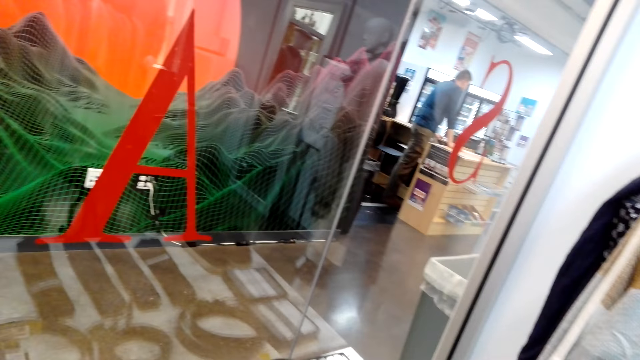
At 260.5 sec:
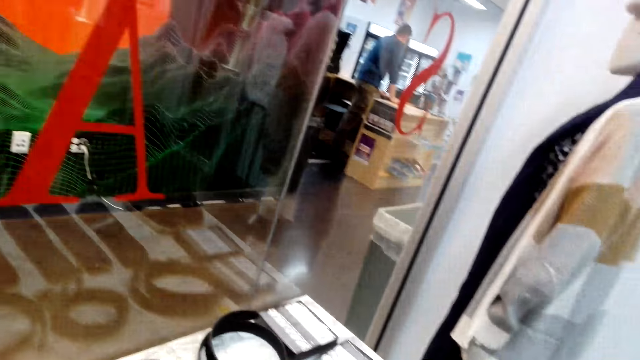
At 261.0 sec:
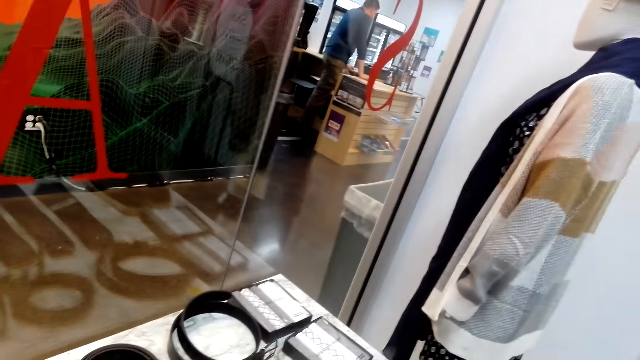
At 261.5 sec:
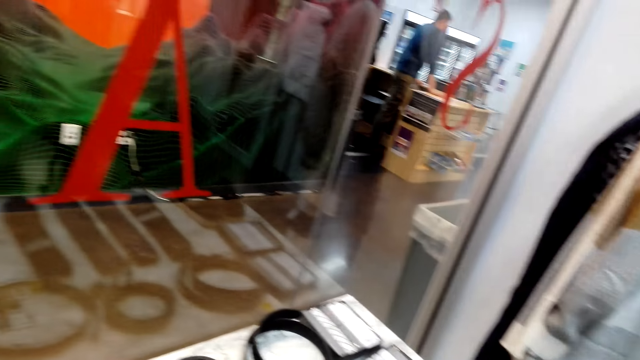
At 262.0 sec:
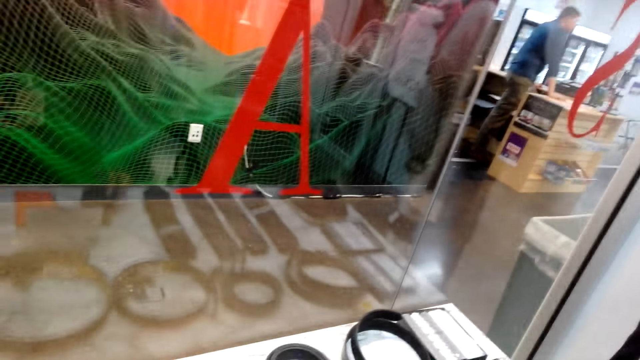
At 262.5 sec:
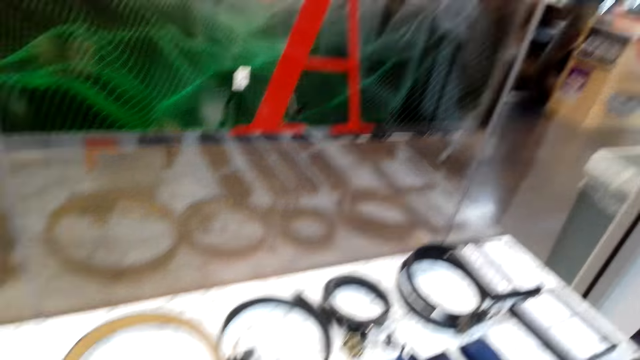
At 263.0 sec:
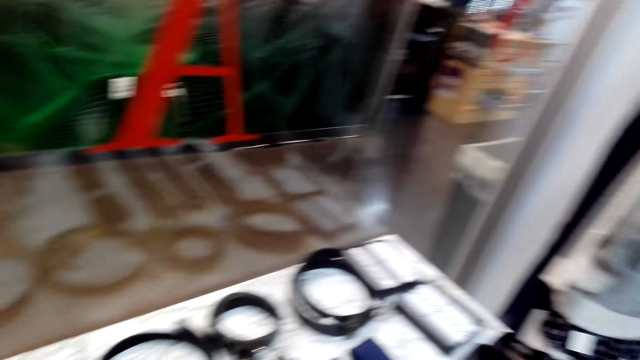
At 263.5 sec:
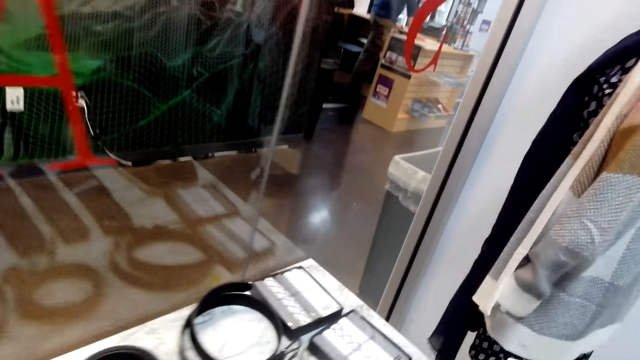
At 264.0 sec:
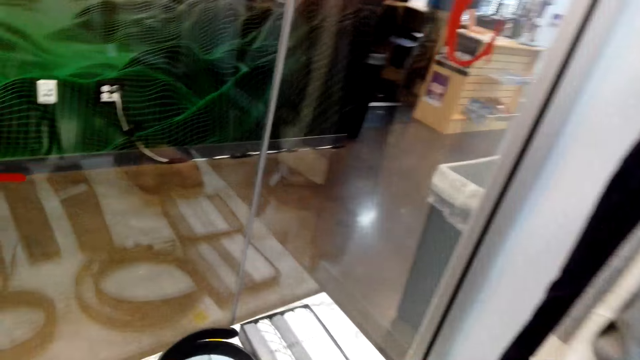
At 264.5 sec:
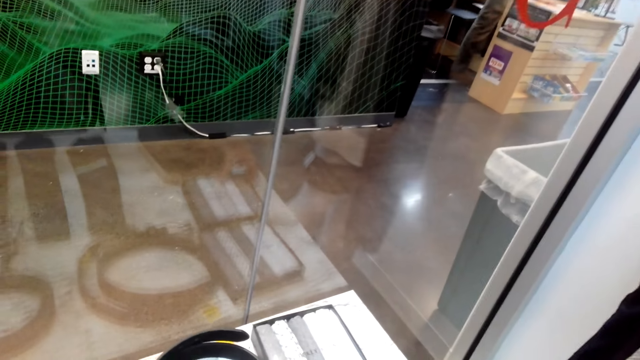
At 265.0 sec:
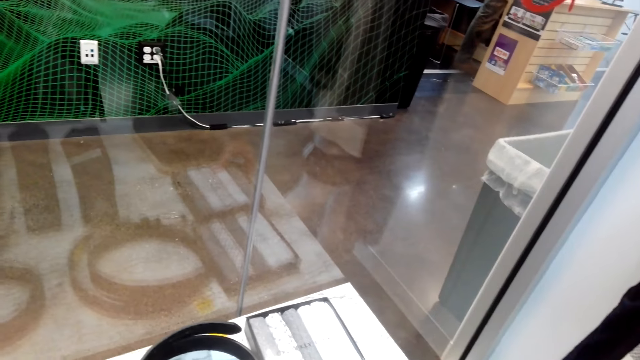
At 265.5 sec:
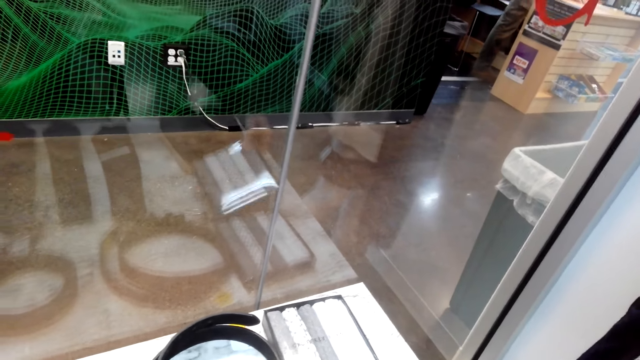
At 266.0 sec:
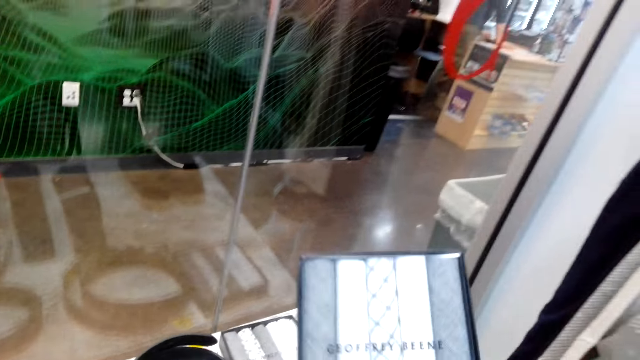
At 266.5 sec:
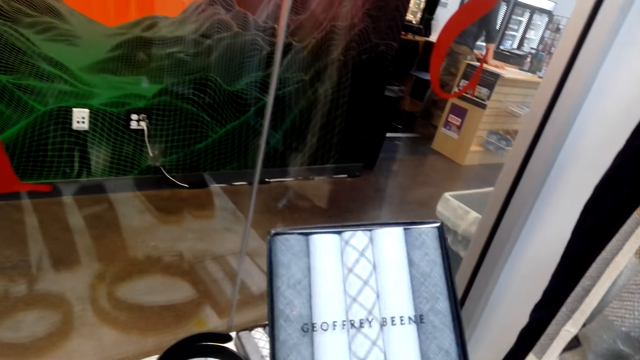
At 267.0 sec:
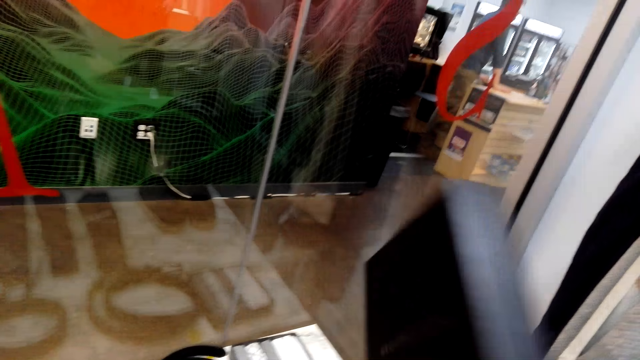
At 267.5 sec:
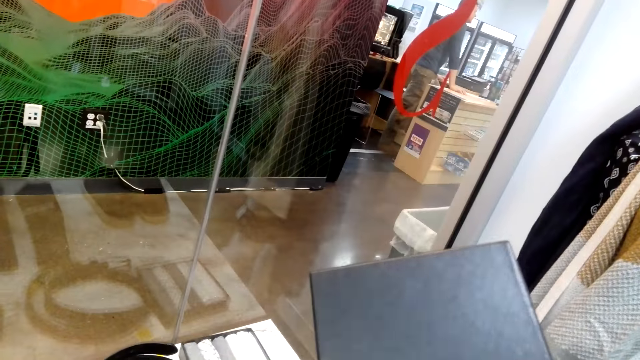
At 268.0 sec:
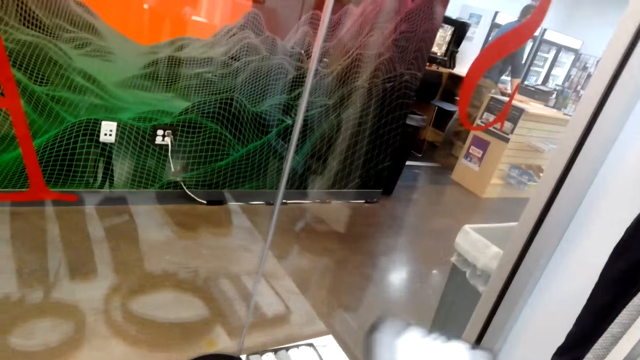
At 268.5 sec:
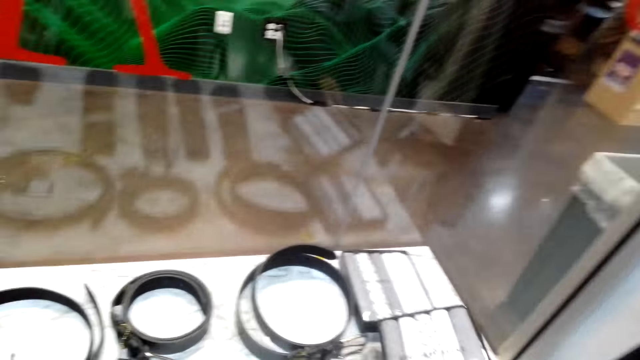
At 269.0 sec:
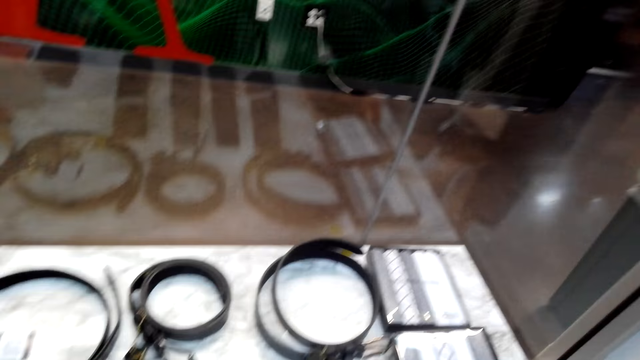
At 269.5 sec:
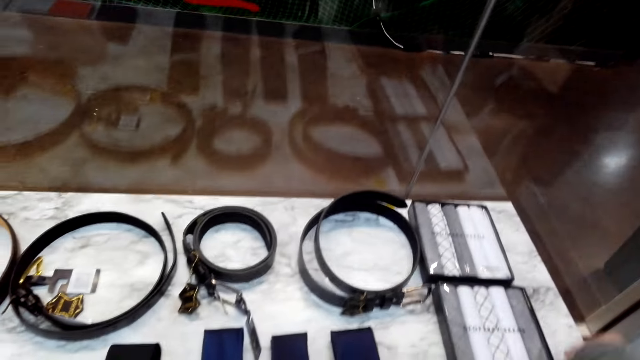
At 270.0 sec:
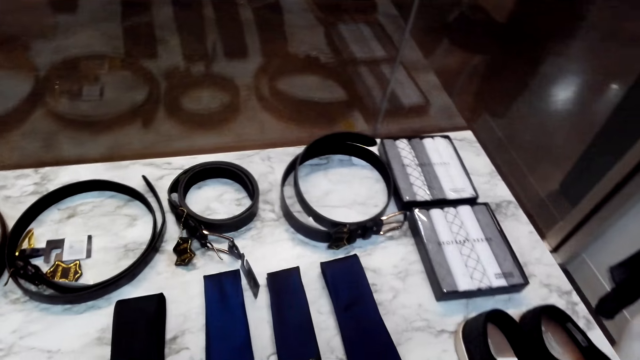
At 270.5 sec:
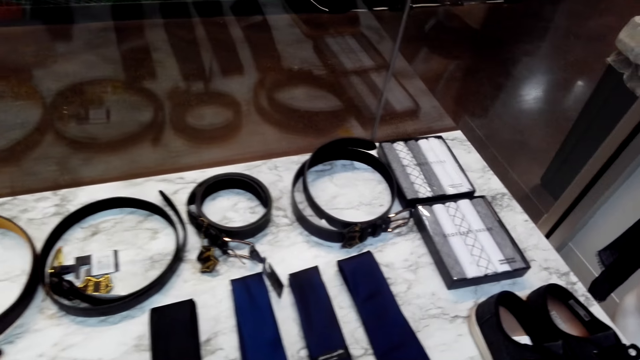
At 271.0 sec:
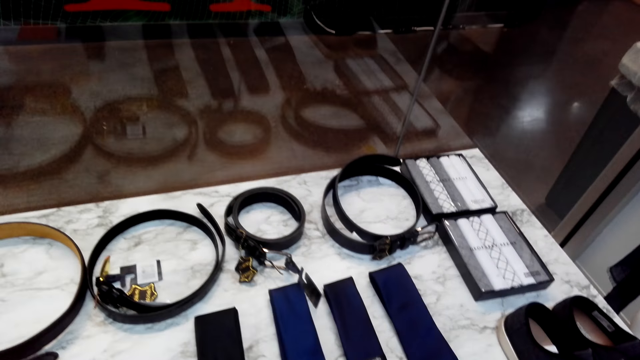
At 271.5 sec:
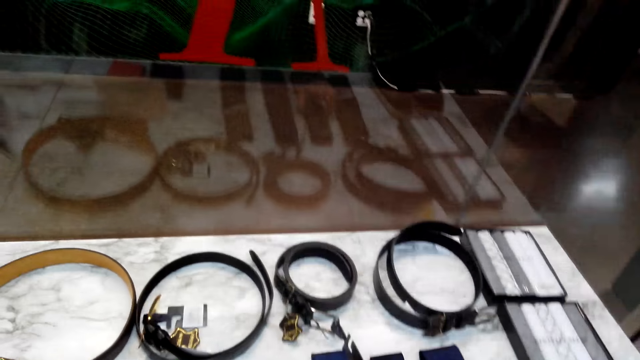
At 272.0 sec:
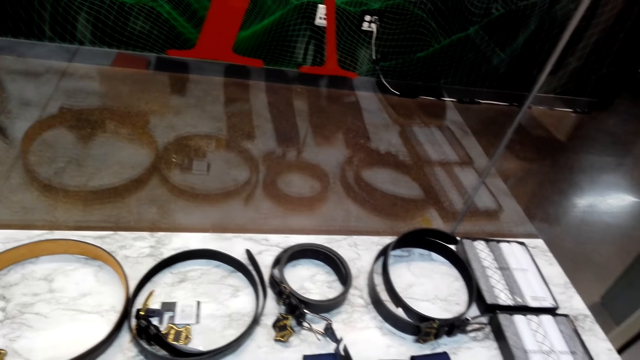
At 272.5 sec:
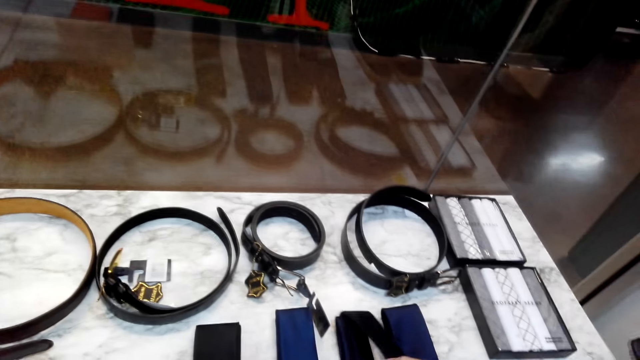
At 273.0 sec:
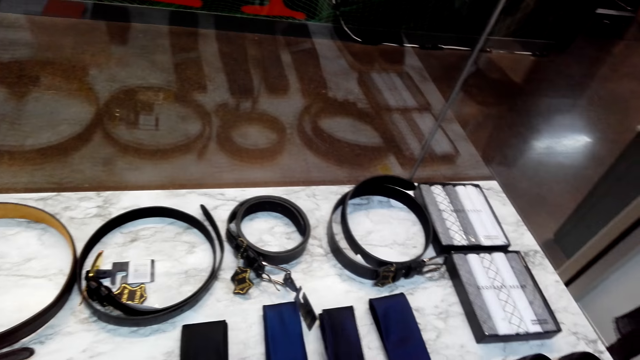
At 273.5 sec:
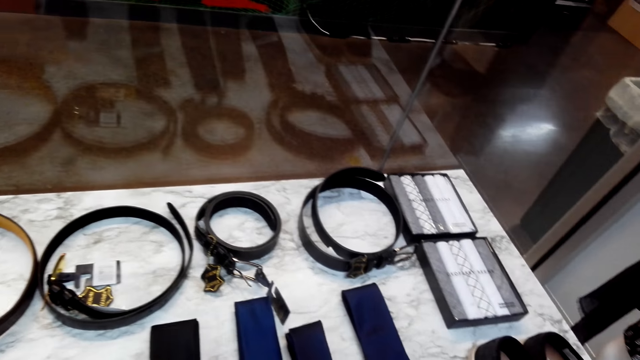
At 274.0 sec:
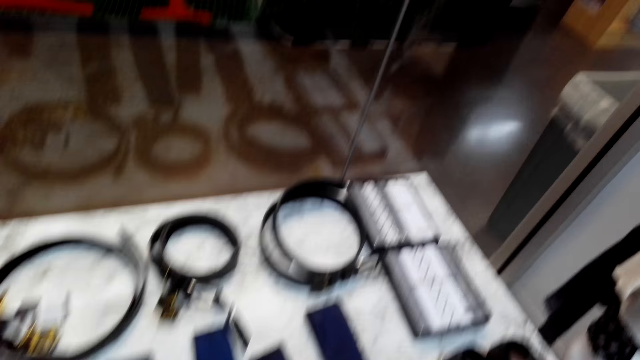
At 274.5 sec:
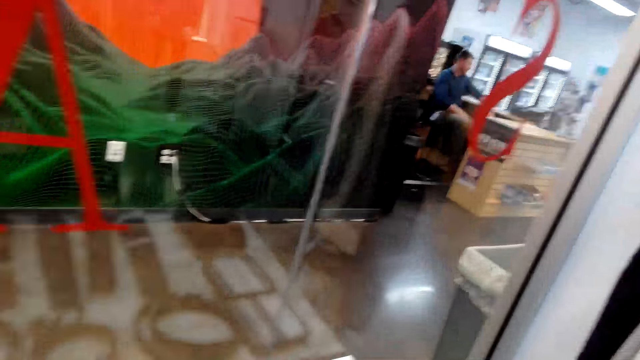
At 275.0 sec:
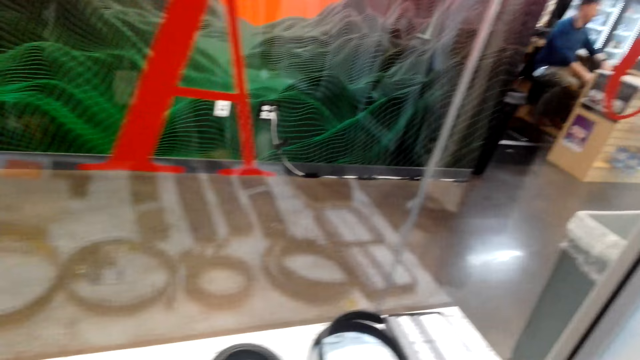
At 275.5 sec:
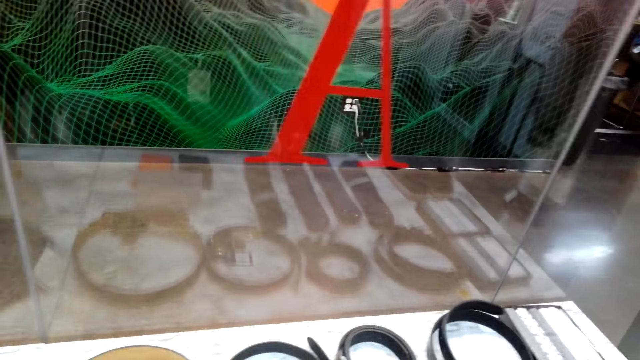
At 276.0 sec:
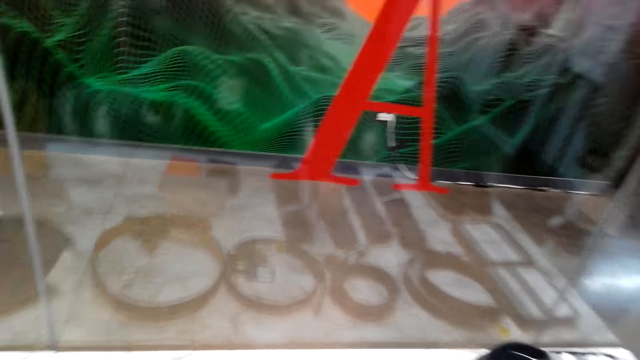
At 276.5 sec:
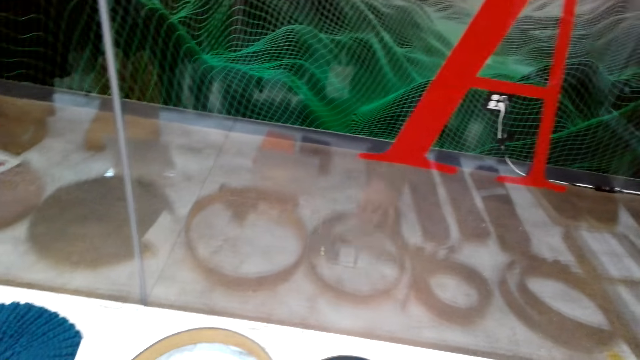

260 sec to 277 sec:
The camera wearer looks around. They pick the clothes in the box with the right hand. They look around. They turn the box upside down with the right hand. They place the clothes on the counter with the right hand. They touch a tie. They pick the tie from the counter with the right hand. They look around.

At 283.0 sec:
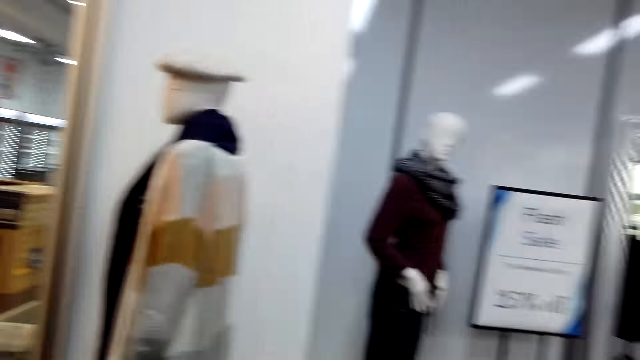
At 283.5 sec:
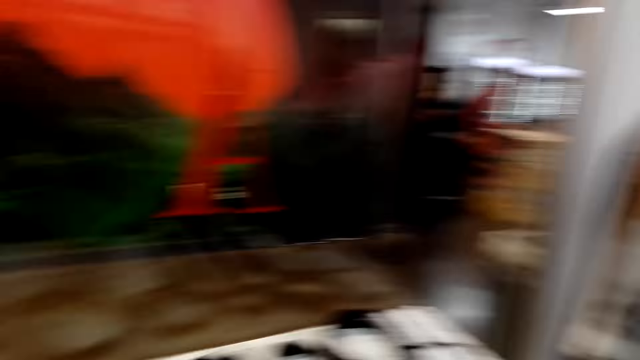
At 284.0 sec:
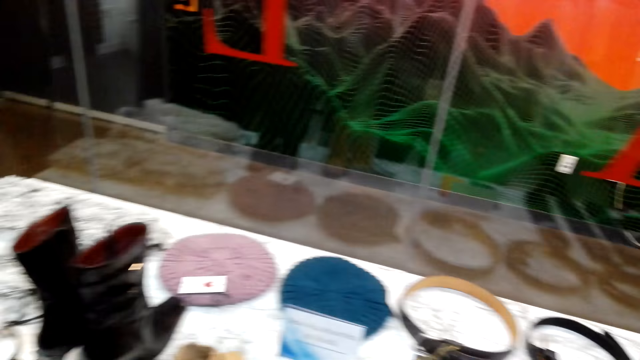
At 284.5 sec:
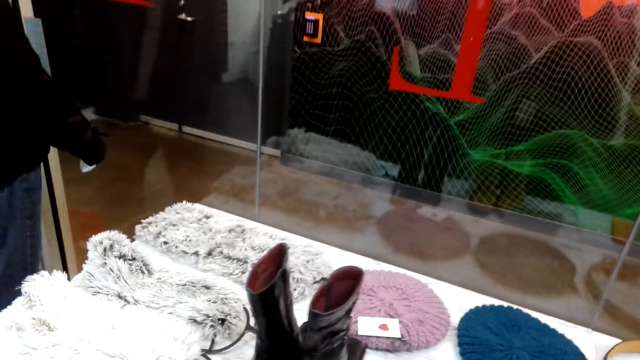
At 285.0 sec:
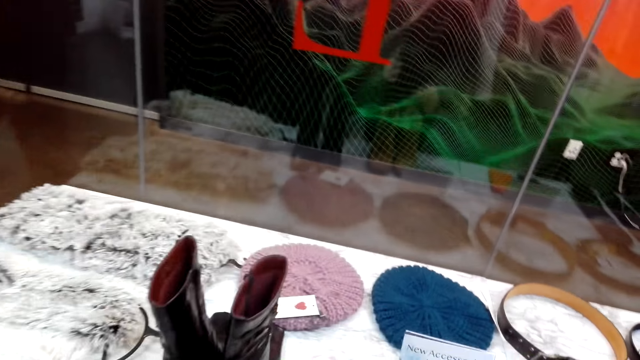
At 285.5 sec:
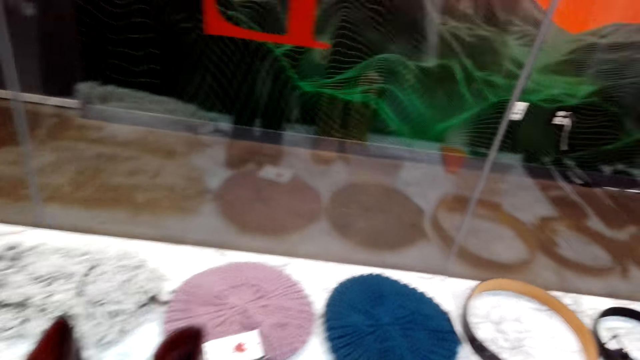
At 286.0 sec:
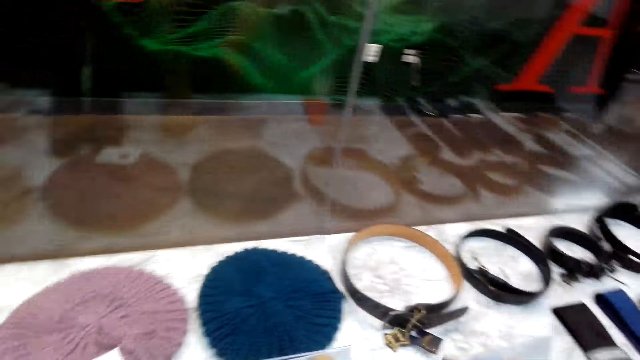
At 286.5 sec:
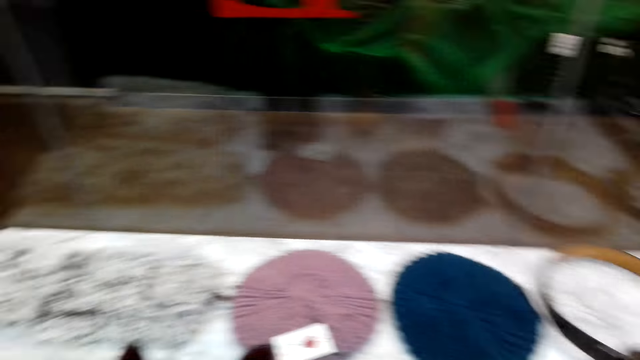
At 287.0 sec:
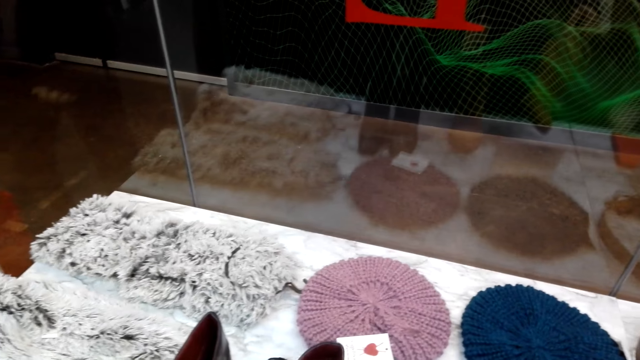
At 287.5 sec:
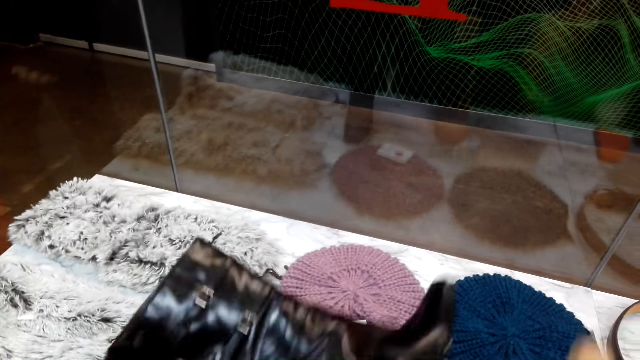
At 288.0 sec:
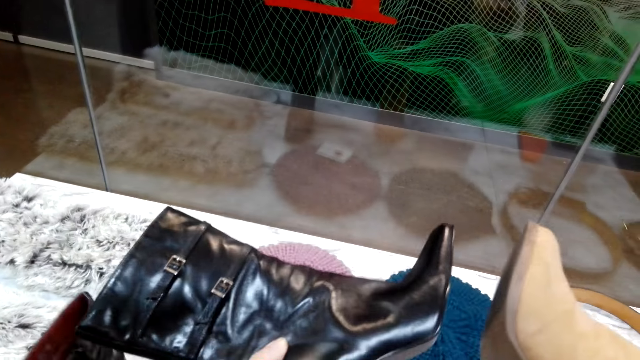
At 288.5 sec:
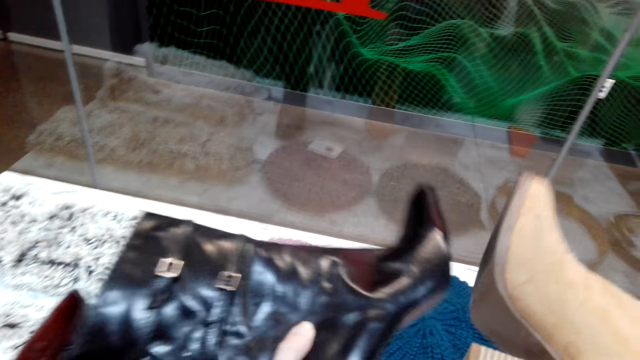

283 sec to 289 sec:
The camera wearer turns around the counter. They look around. They pick the boots from the counter with both hands.
